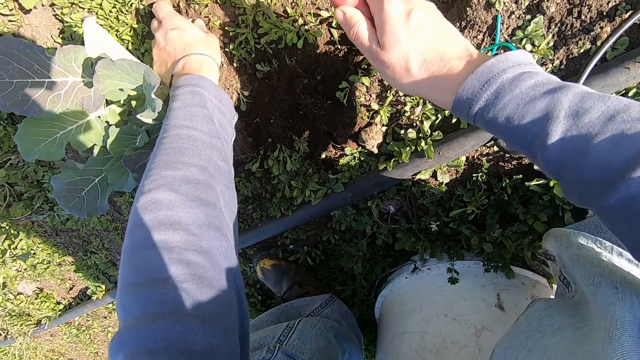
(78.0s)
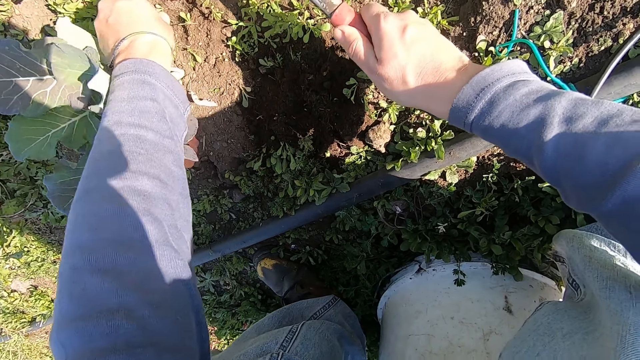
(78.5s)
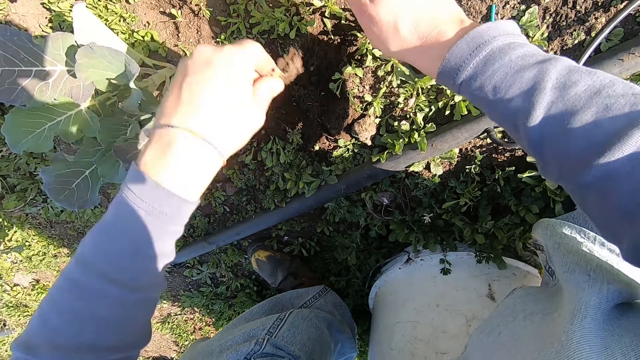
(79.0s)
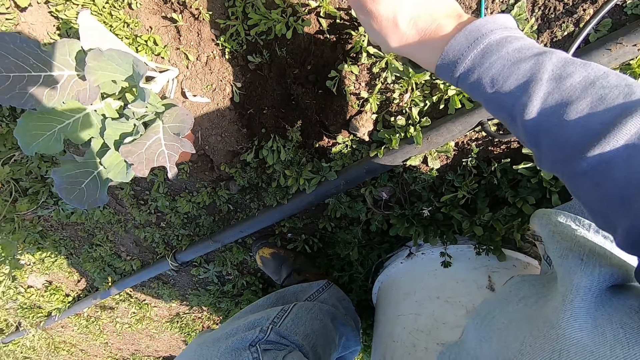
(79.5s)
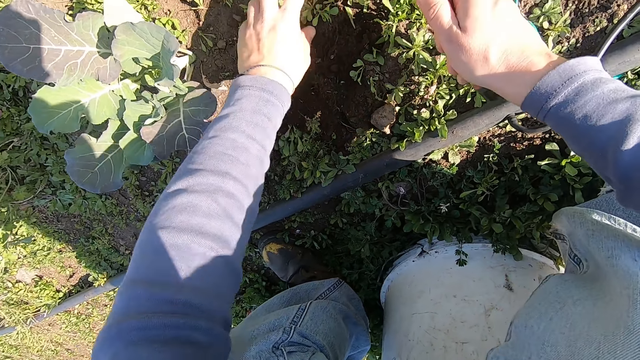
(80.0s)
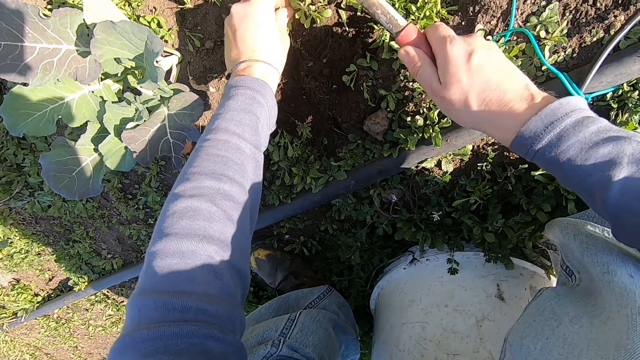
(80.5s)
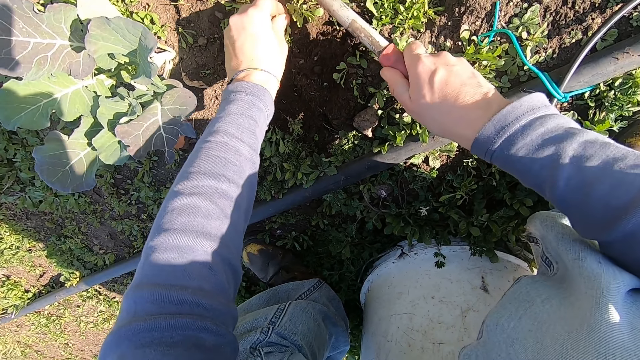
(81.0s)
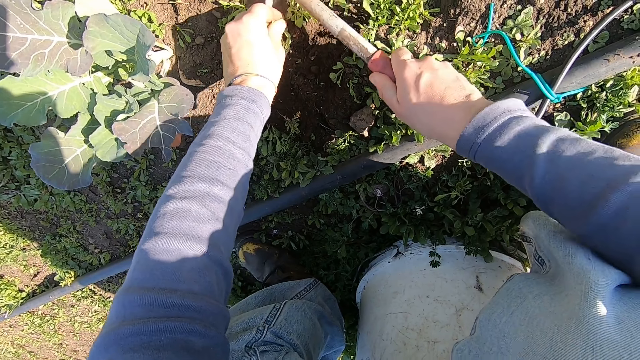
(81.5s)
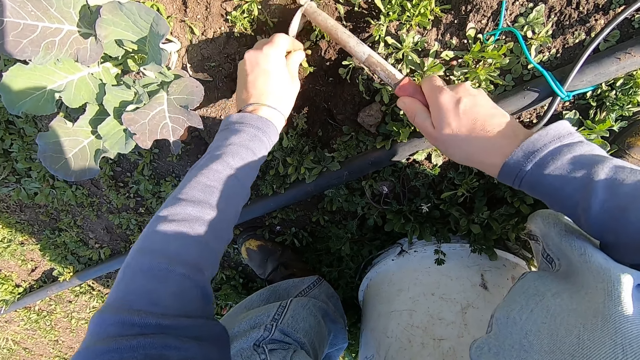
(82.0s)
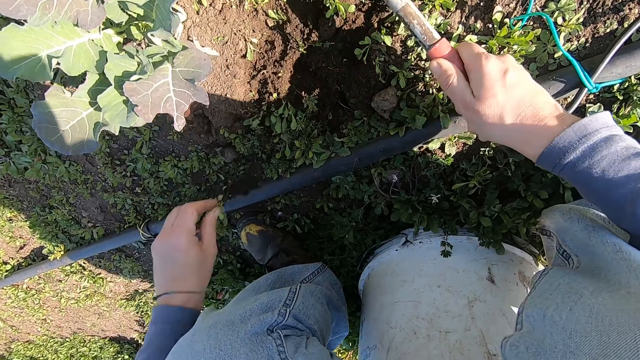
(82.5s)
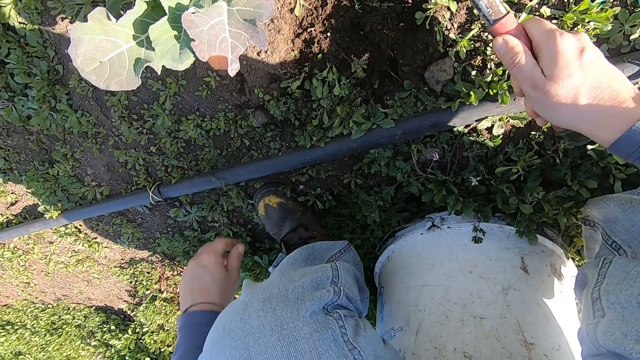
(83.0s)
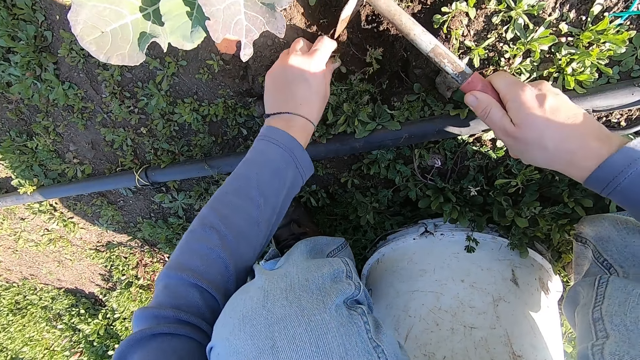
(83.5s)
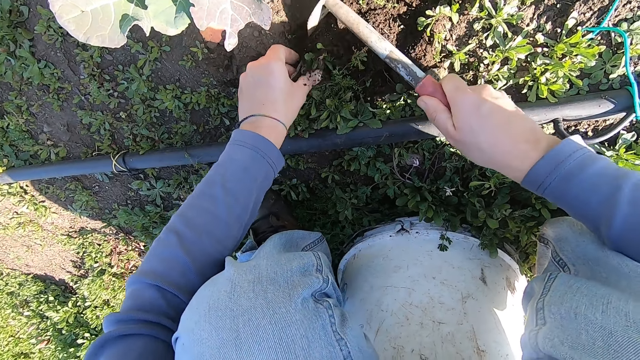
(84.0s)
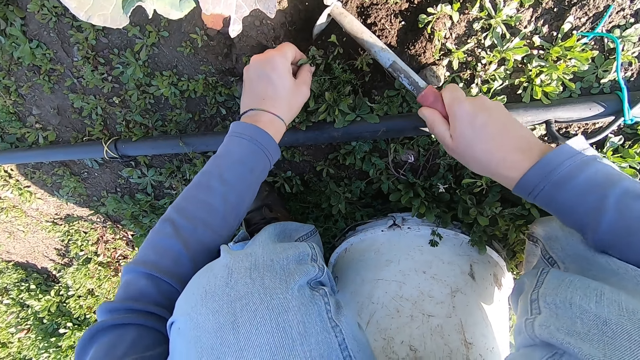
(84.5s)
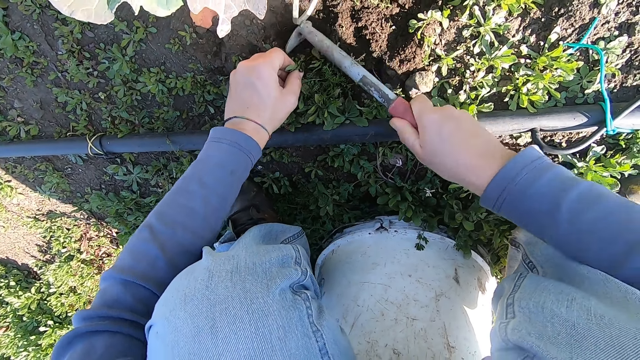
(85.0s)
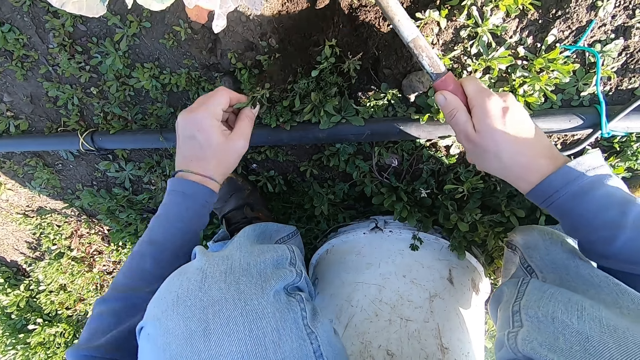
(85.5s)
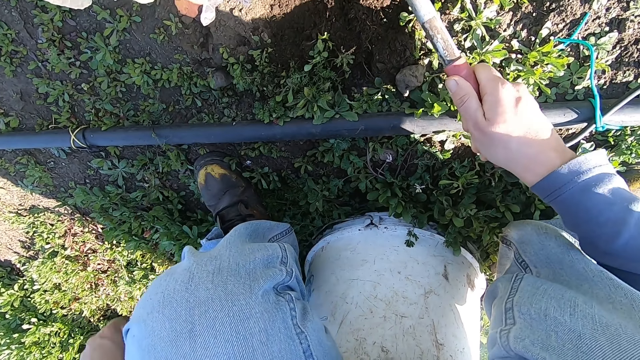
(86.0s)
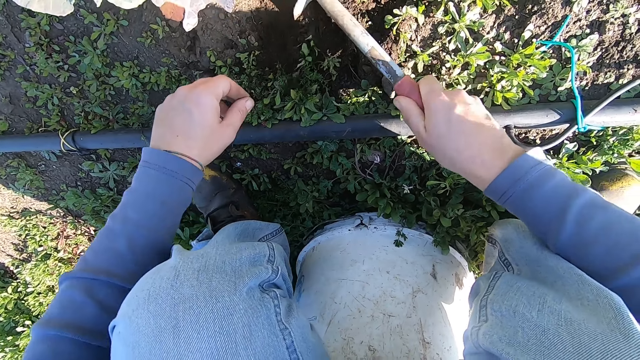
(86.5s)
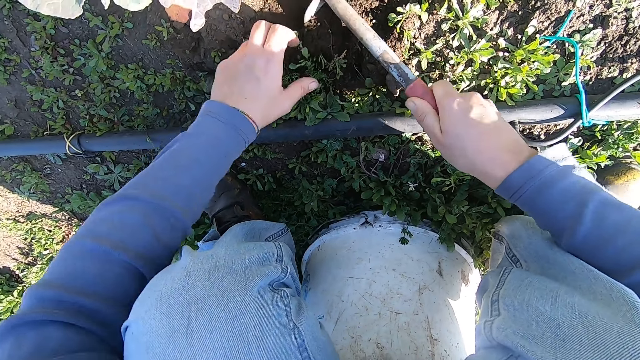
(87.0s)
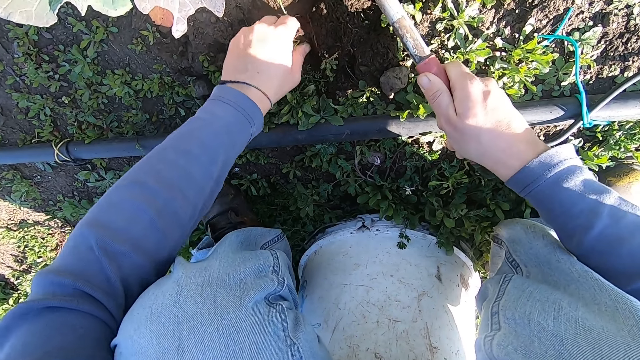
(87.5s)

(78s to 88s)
The camera wearer weeds with the hoe in his right hand and his left hand. He takes dirt from the ground and puts the dirt away. He throws away the uprooted weed. He weeds with the hoe in his right hand and his left hand. He throws away the uprooted weed. He weeds with the hoe in his right hand and his left hand. He throws away the uprooted weed. He weeds with the hoe in his right hand and his left hand.

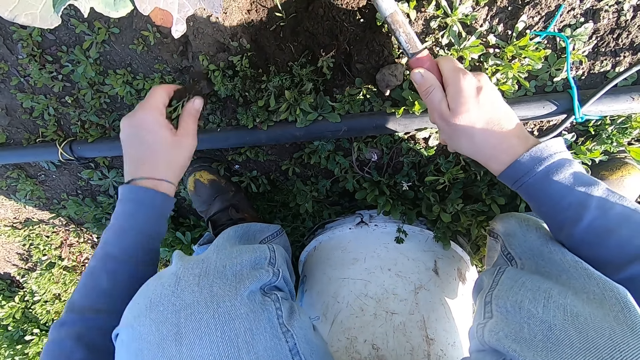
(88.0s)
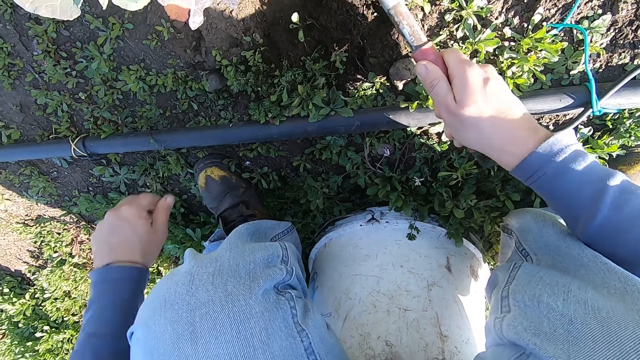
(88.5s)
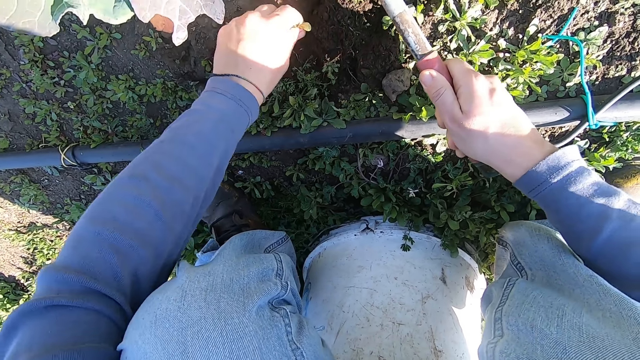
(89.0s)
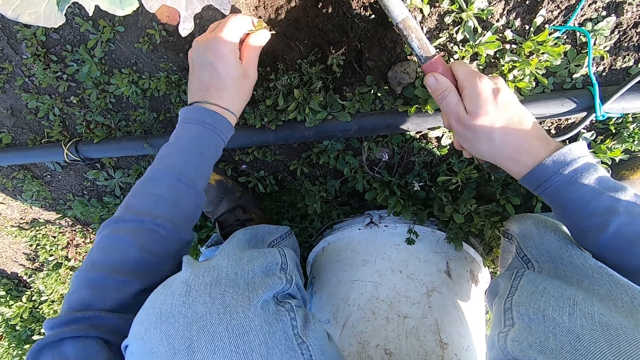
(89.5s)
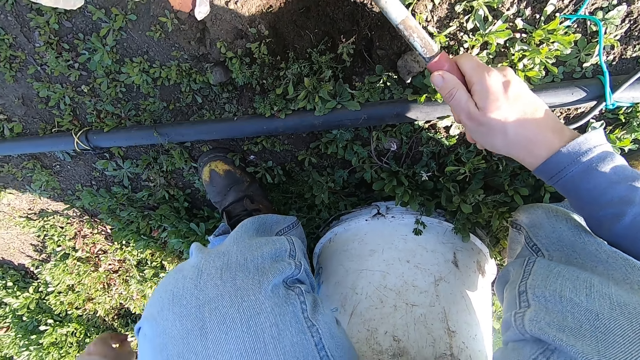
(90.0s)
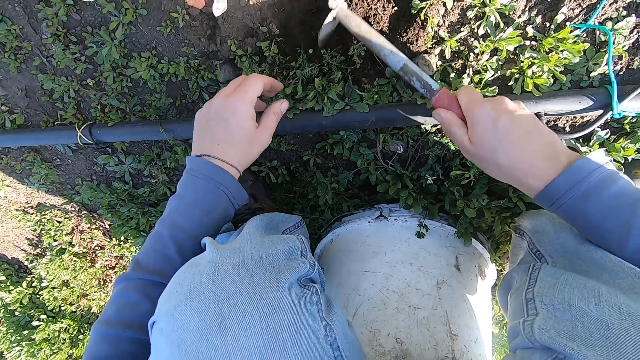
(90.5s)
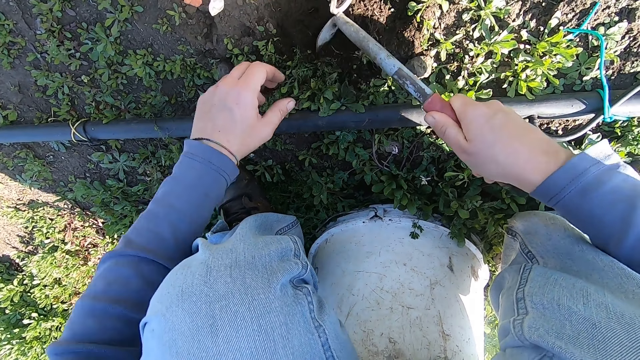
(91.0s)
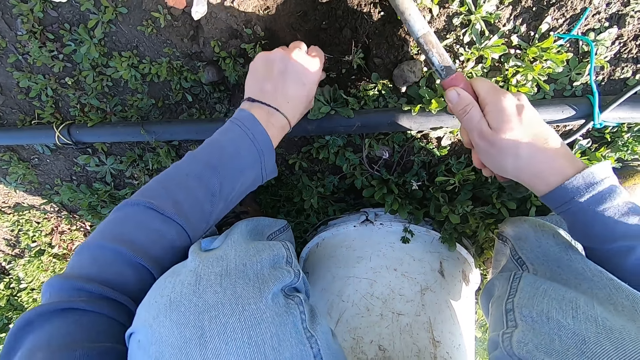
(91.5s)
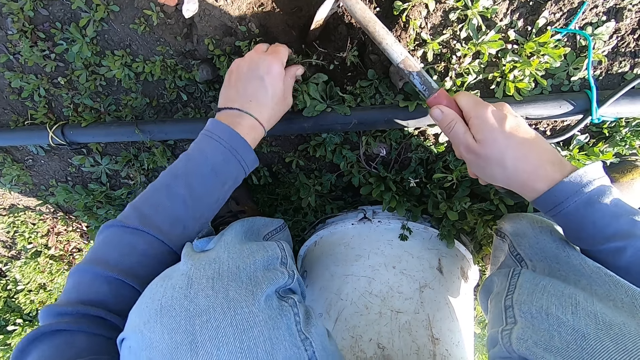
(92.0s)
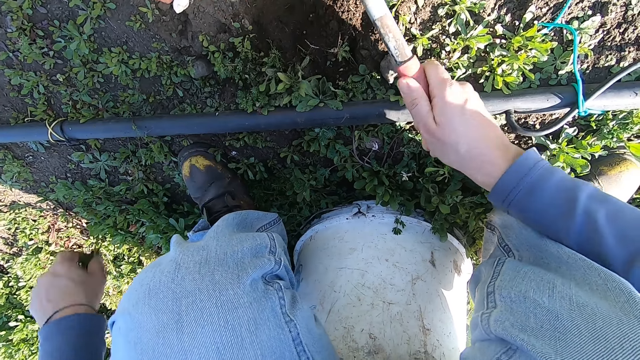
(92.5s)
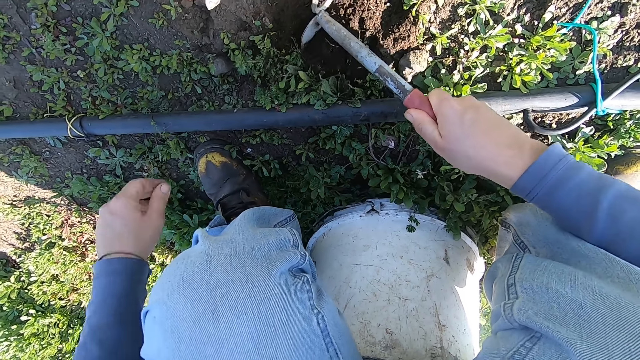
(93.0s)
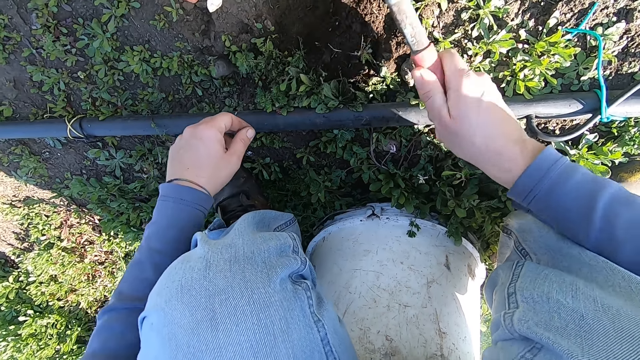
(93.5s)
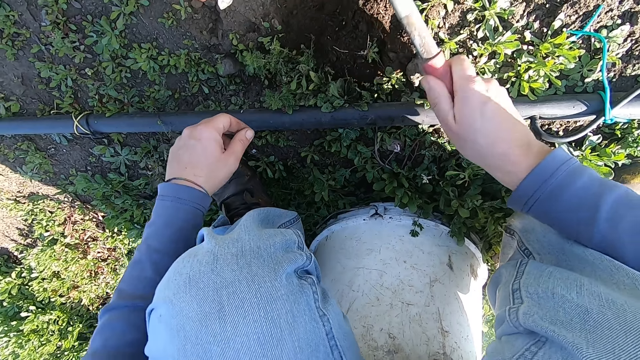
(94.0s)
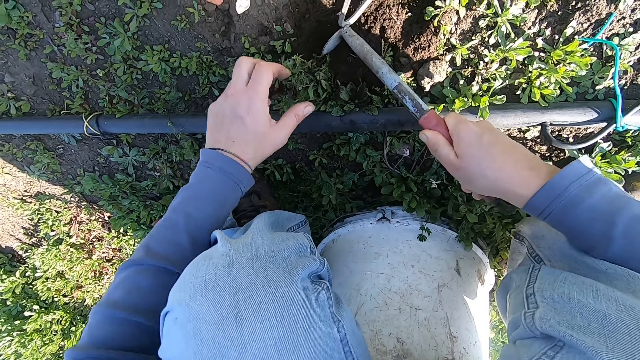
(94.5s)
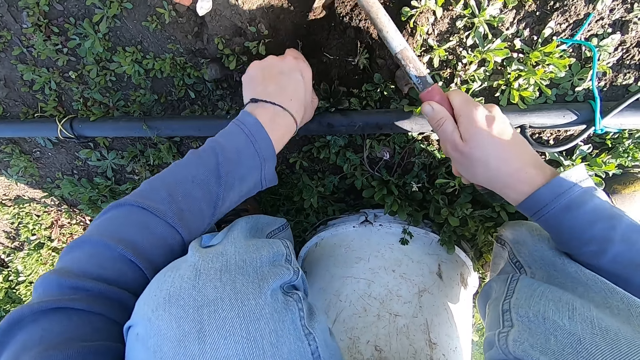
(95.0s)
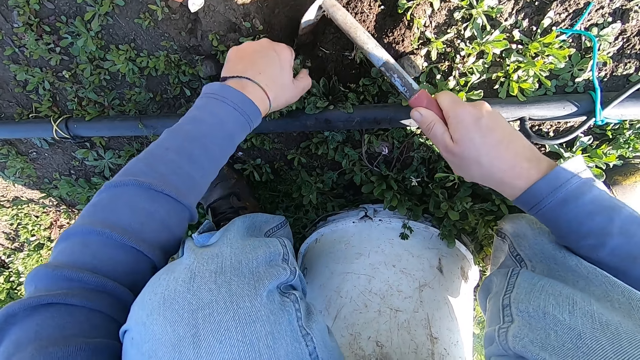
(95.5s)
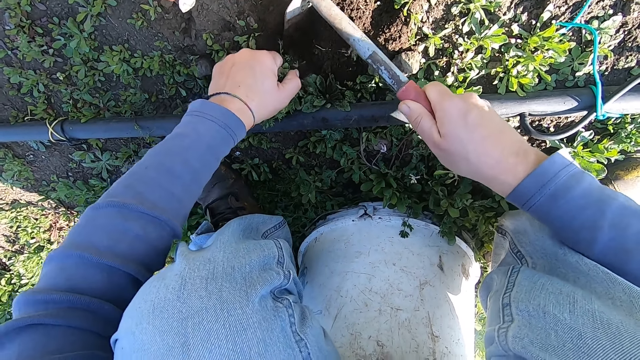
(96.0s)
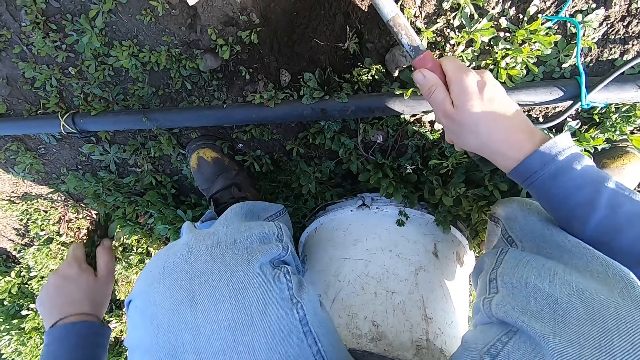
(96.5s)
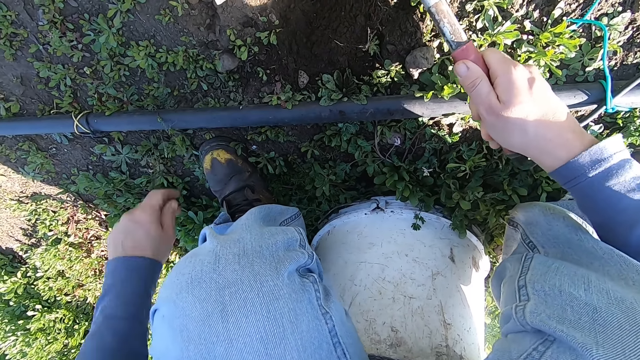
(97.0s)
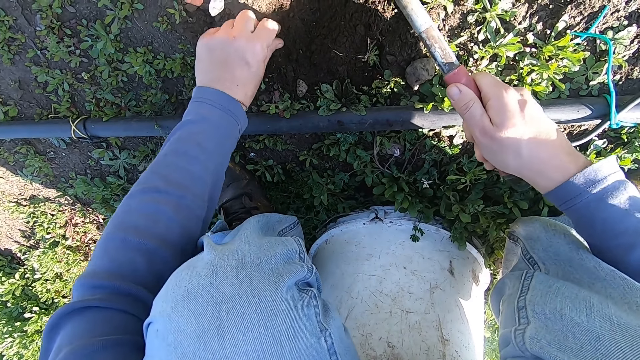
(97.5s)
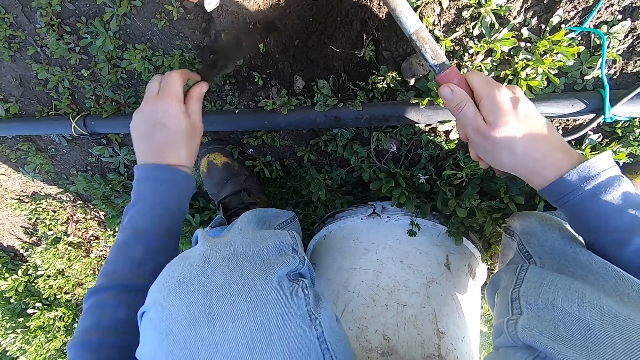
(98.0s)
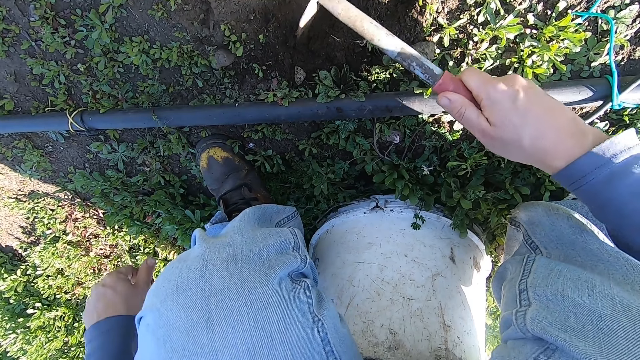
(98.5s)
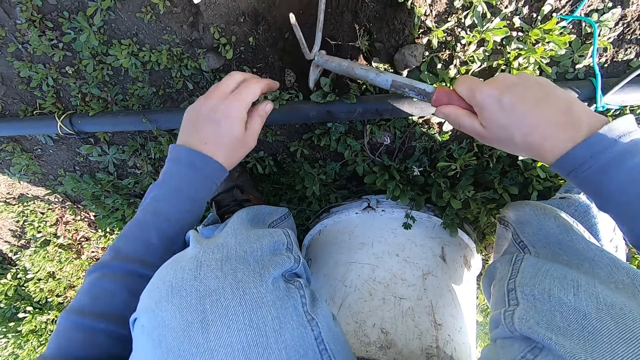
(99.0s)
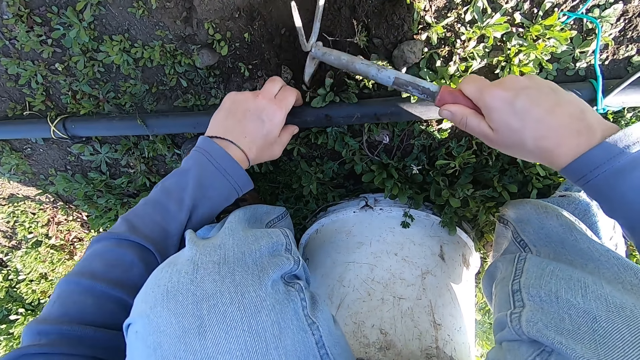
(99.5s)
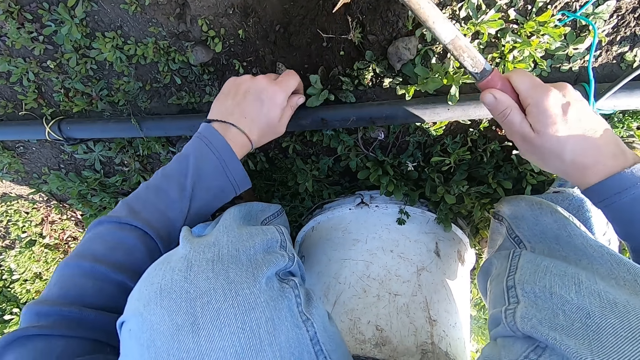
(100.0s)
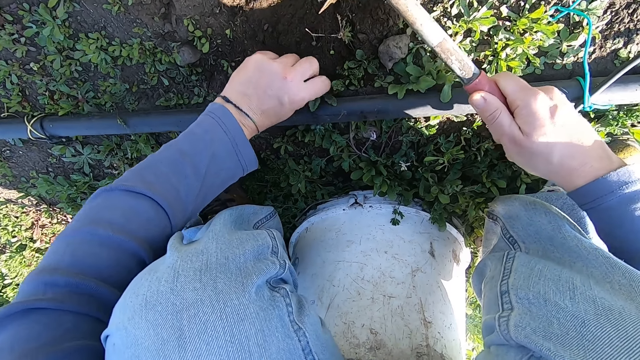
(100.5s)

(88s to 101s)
The camera wearer throws away the uprooted weed. He weeds with the hoe in his right hand and his left hand. He throws away the uprooted weed. He weeds with the hoe in his right hand and his left hand. He throws away the uprooted weed. He weeds with the hoe in his right hand and his left hand. He throws away the uprooted weed. He weeds with the hoe in his right hand and his left hand. He throws away the uprooted weed. He weeds with the hoe in his right hand and his left hand. He raises a black pipe with his left hand.
